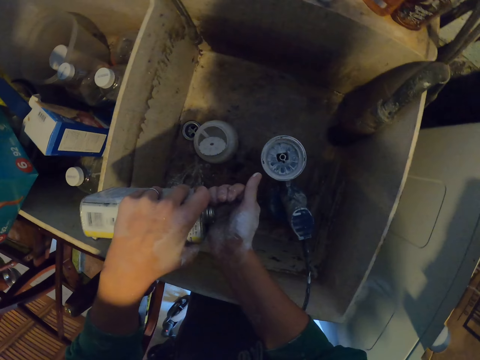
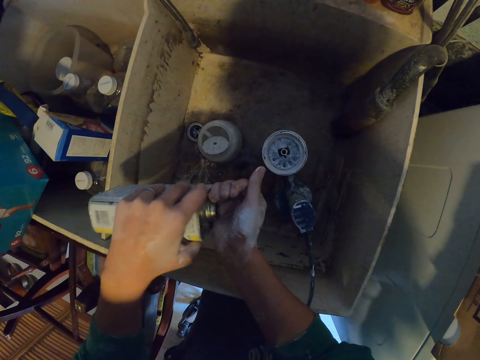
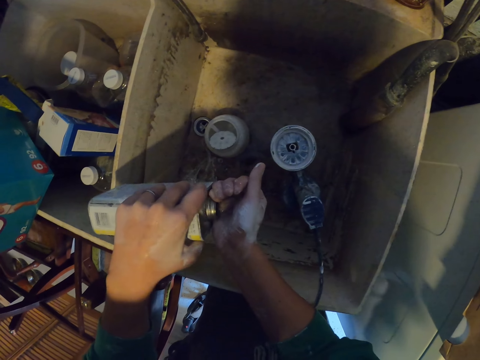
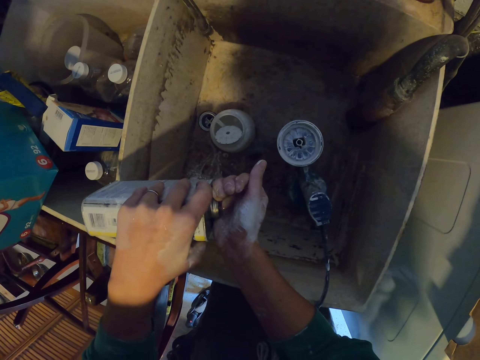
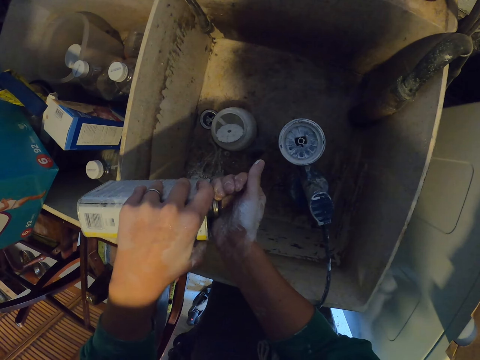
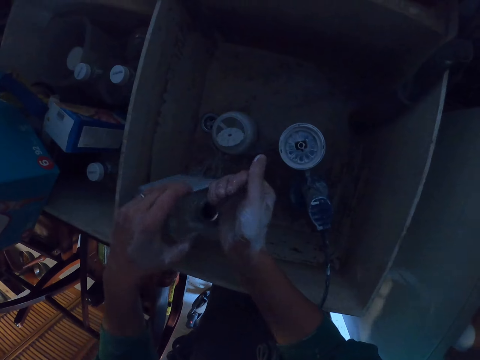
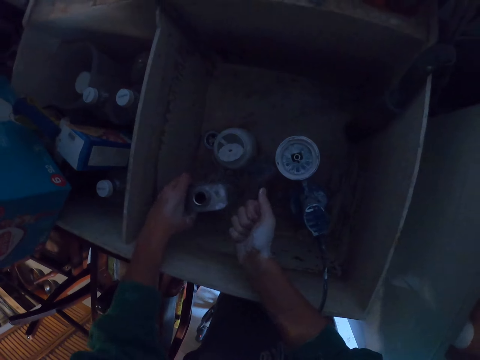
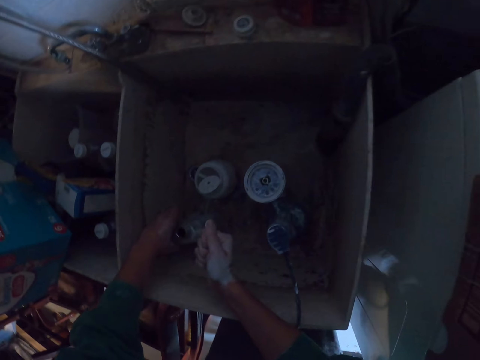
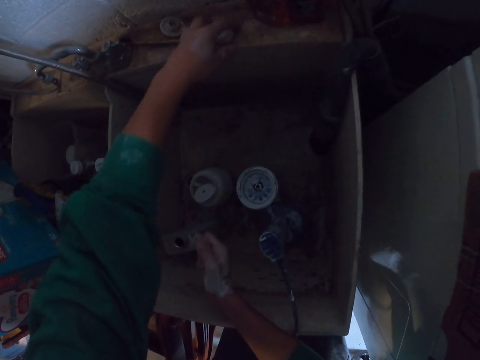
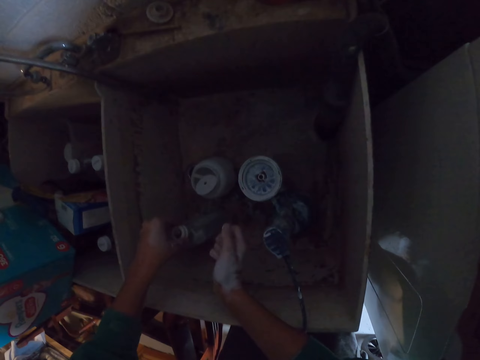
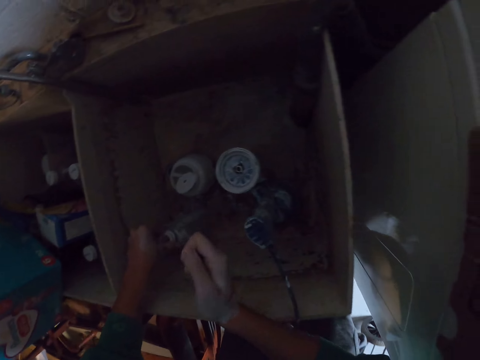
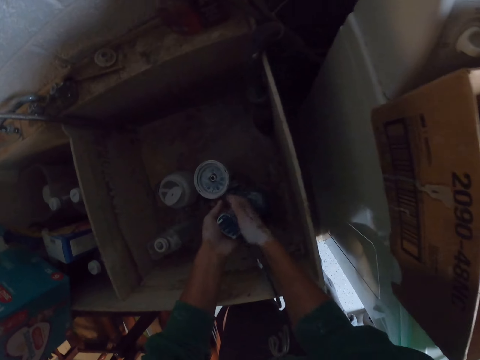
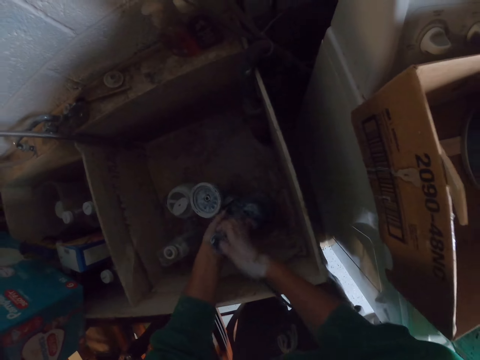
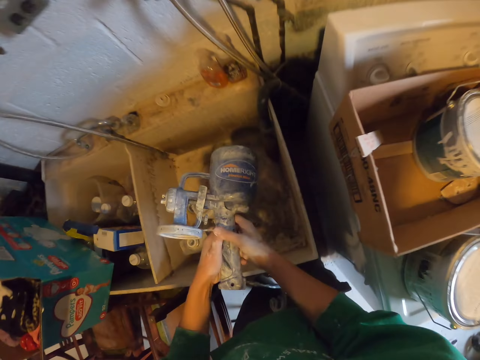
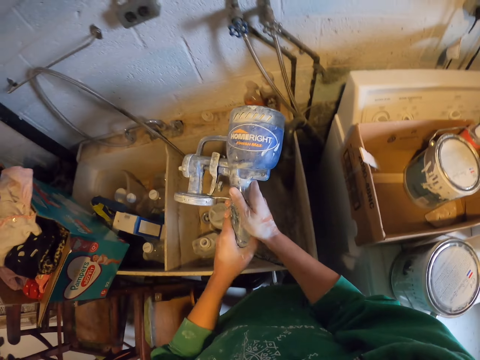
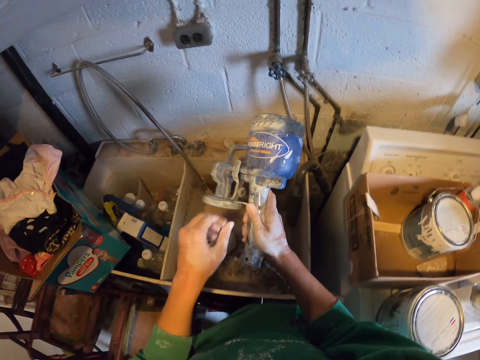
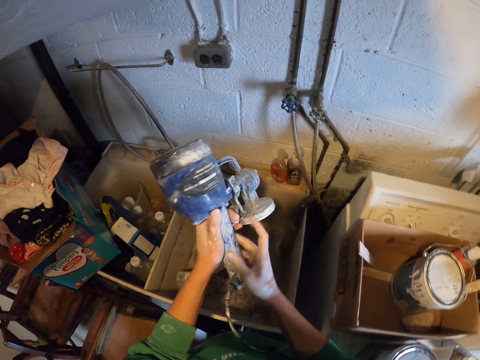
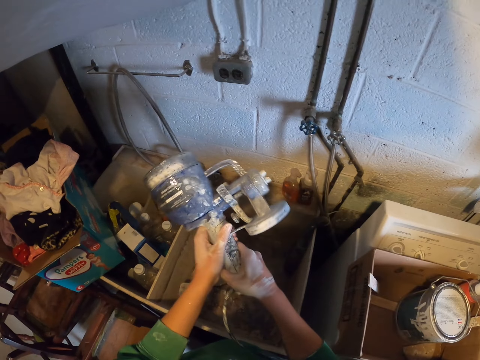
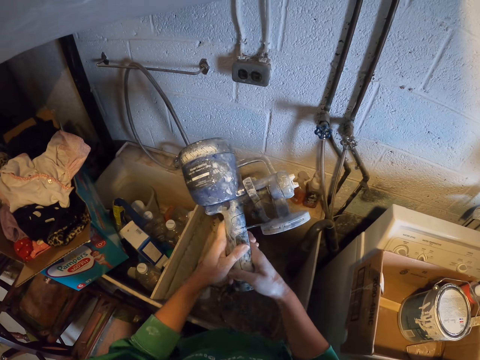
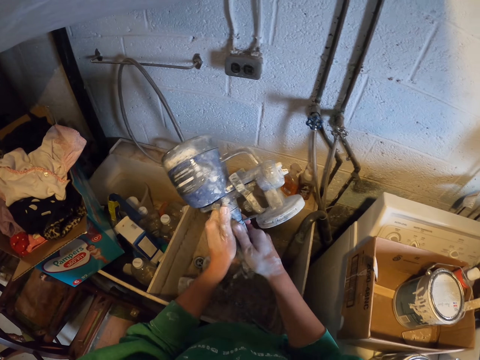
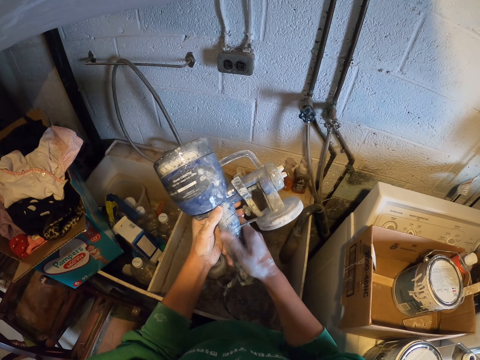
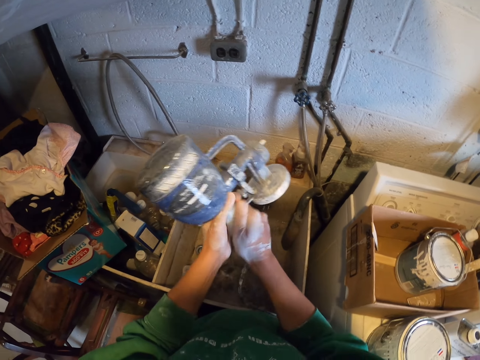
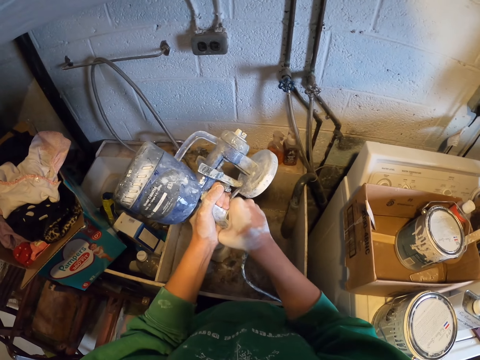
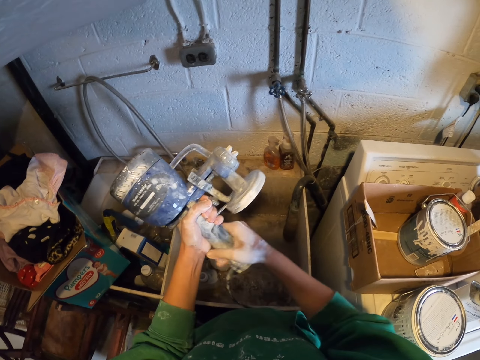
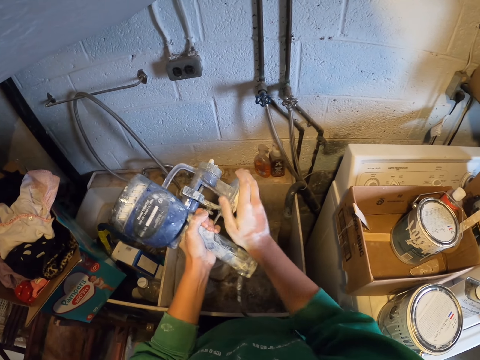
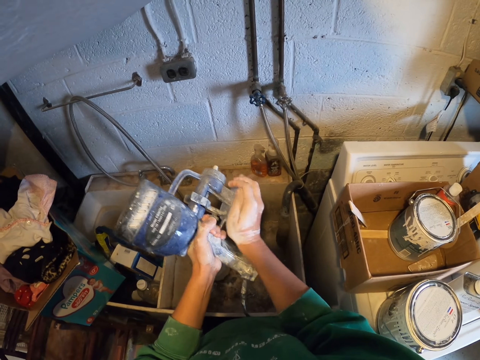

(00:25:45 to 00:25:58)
The camera wearer pours a liquid on the other hand. They put down the jerrycan tin or can. They pick a lid on a sink. They put the lid on the jerrycan tin. They close the can. They smear the liquid on the plastic. They pick a paint spray gun. They smear the liquid on the plastic with the hand.

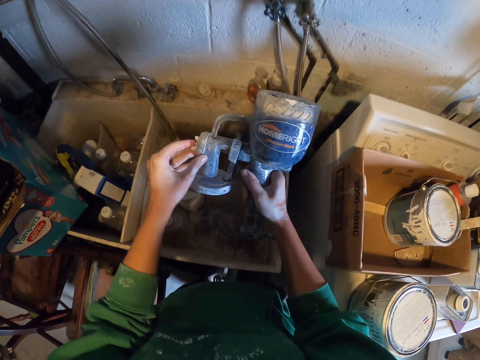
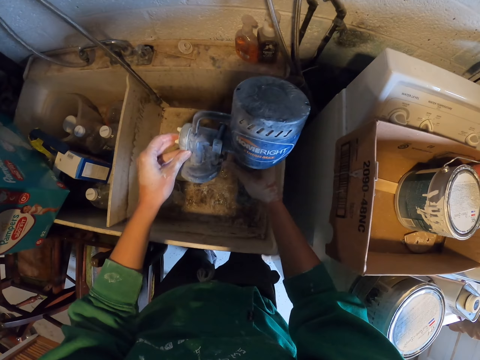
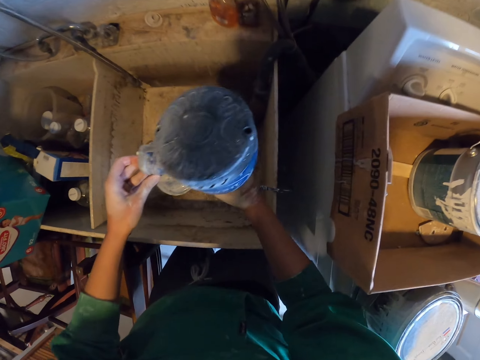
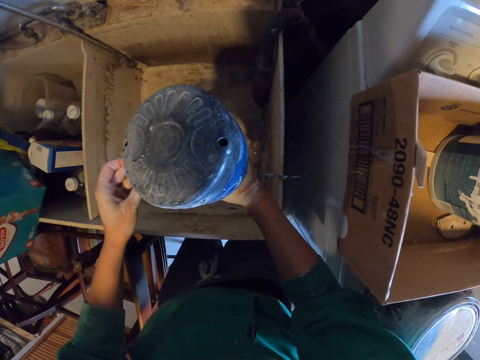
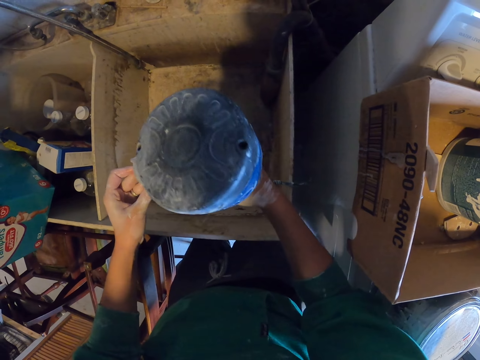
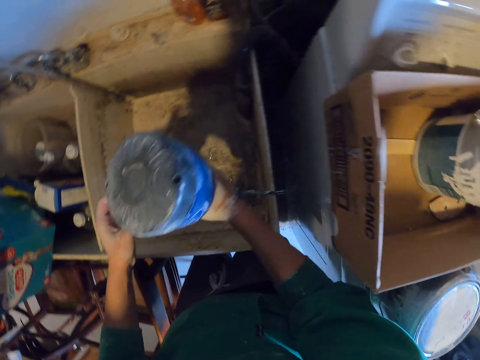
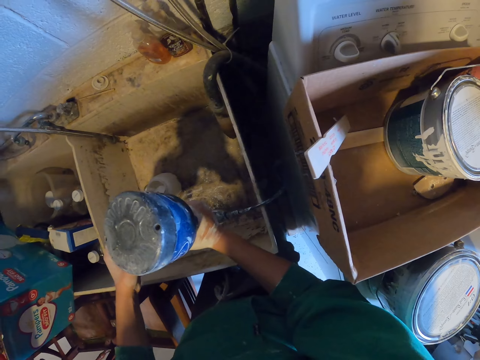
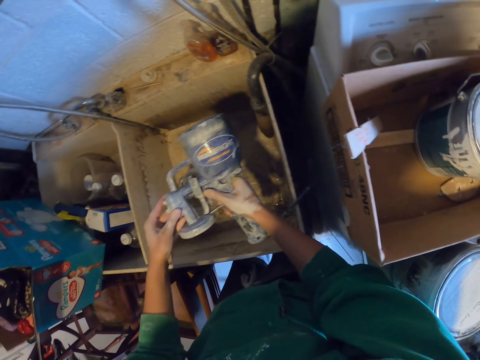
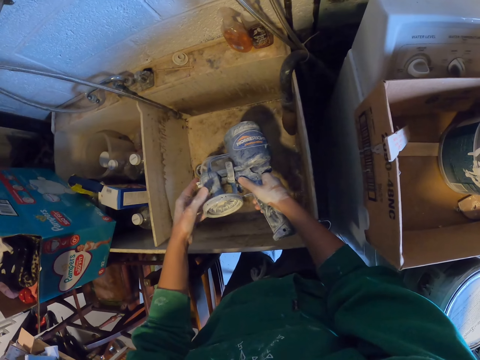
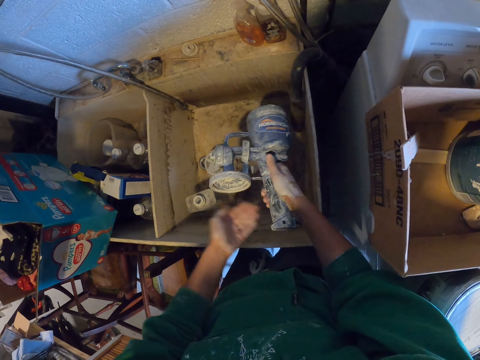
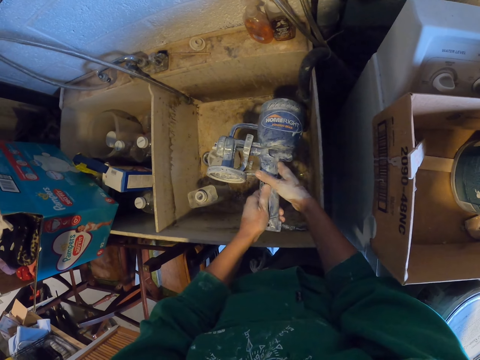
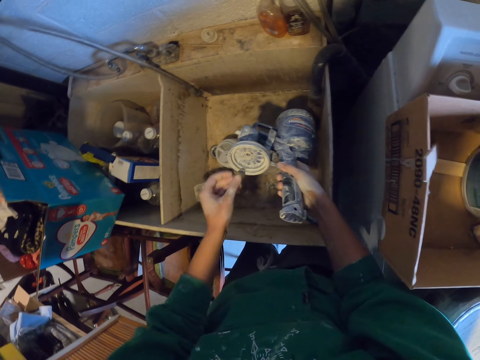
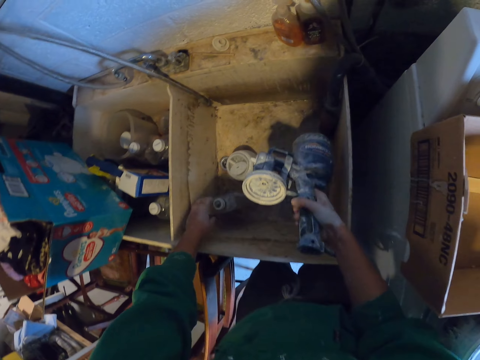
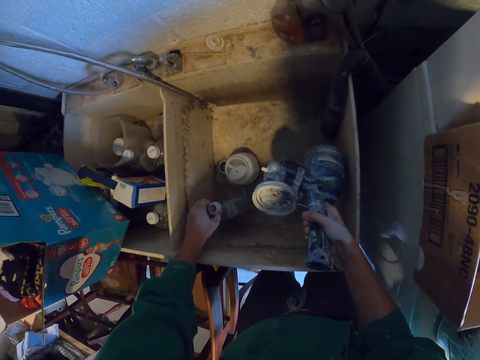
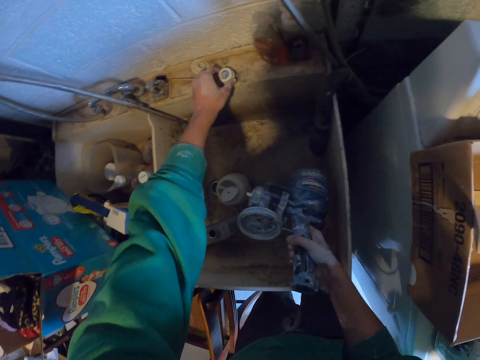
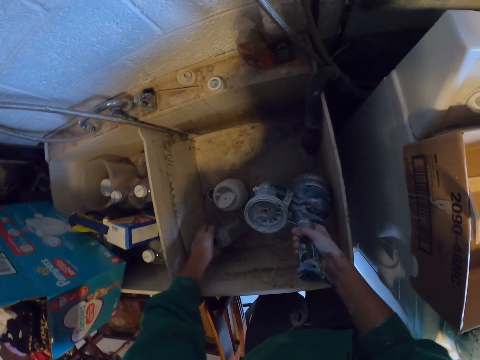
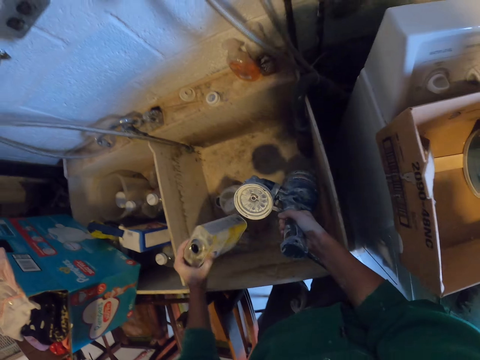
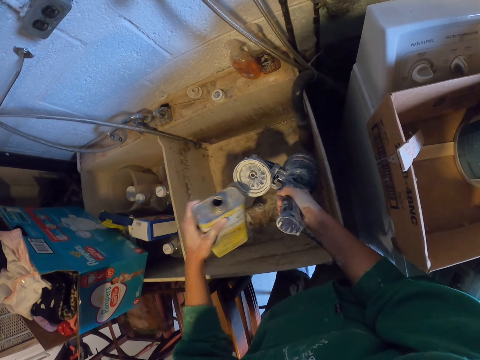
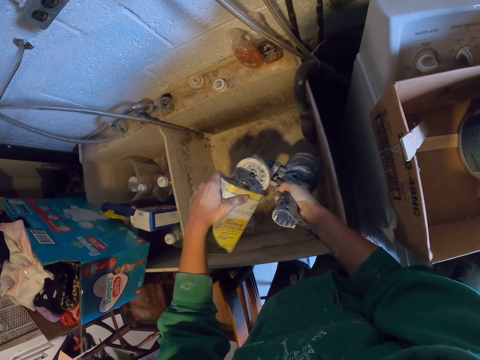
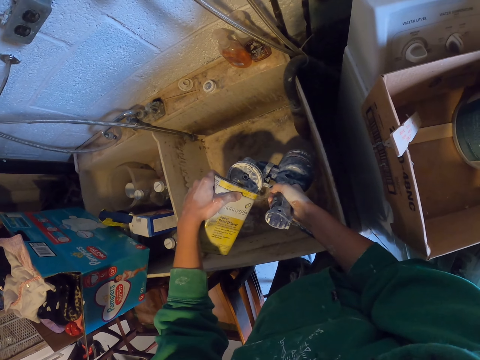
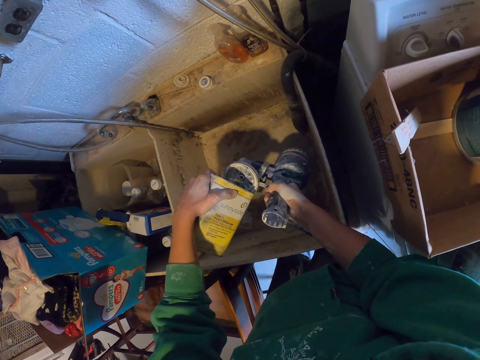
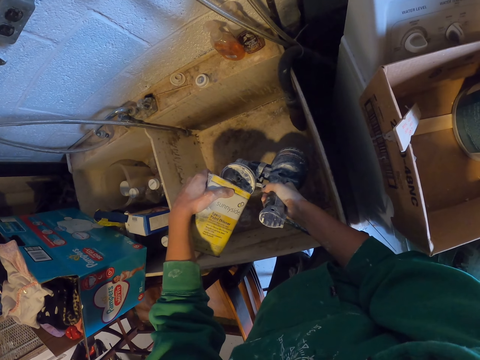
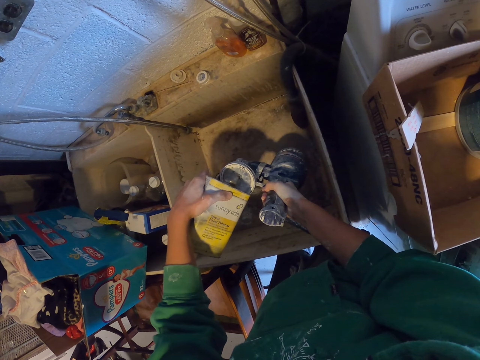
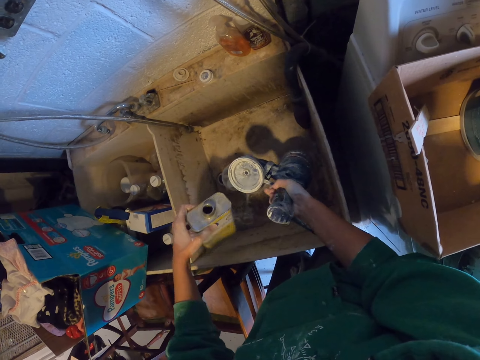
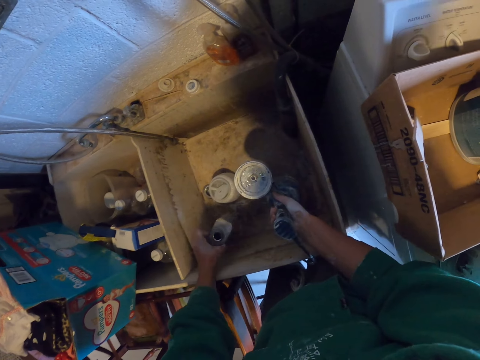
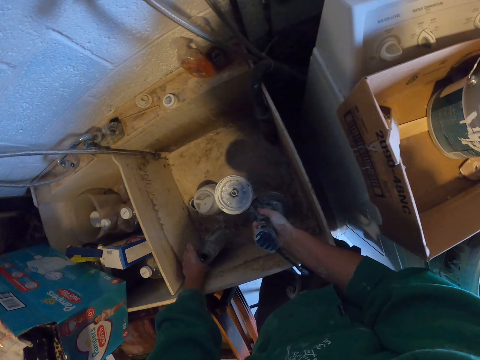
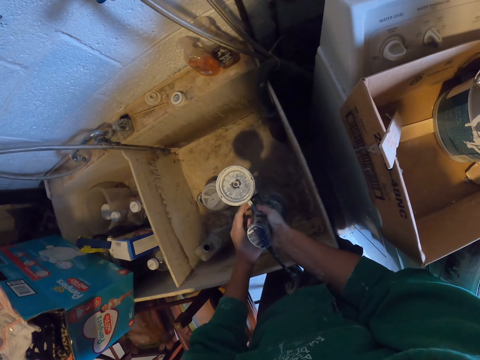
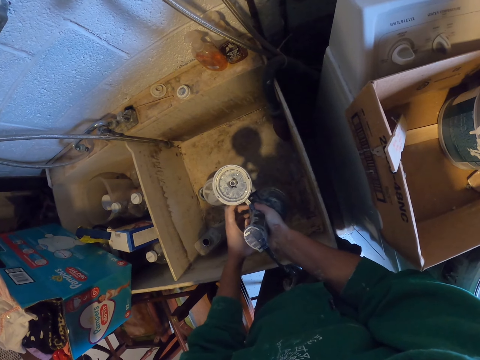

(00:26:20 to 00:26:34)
The camera wearer moves the plastic in the container. They shake a paint spray gun, smear the liquid on the plastic, pick up a lid, open the can, and put down the lid on a sink. They pick up a jerrycan tin, pour the liquid in the paint spray gun, and put down the jerrycan tin.
